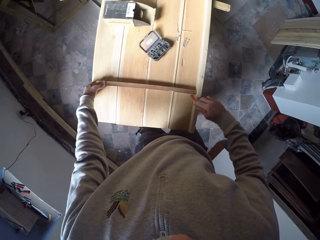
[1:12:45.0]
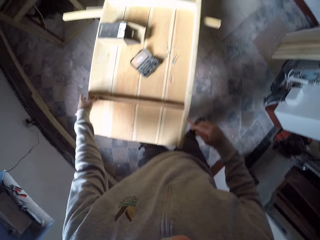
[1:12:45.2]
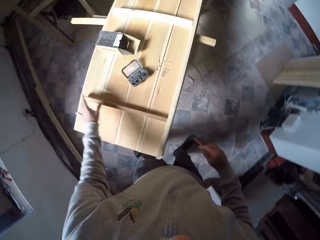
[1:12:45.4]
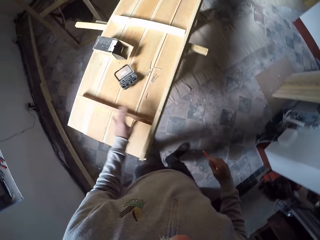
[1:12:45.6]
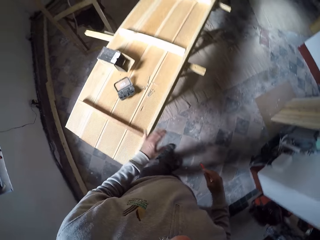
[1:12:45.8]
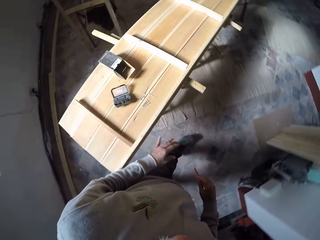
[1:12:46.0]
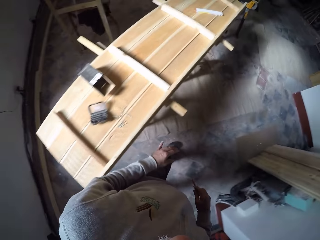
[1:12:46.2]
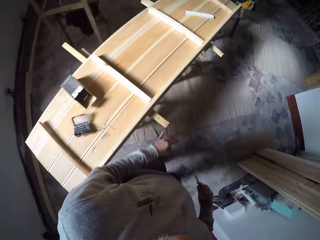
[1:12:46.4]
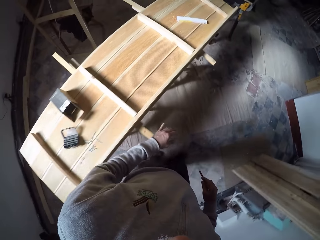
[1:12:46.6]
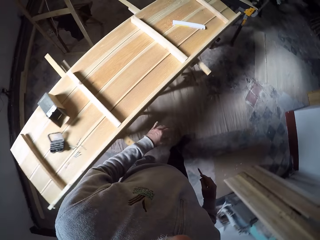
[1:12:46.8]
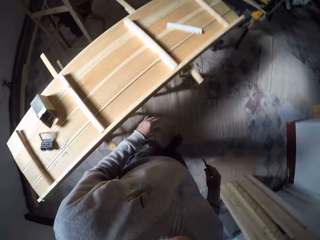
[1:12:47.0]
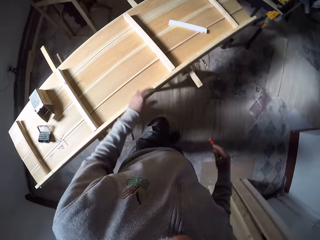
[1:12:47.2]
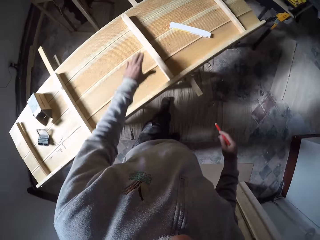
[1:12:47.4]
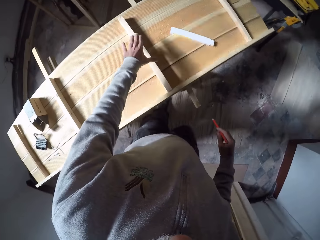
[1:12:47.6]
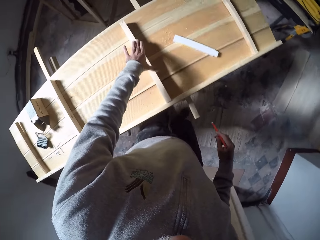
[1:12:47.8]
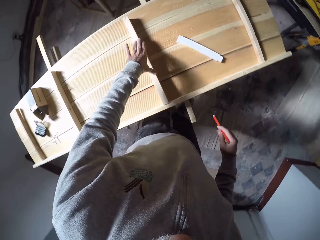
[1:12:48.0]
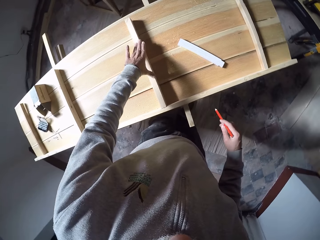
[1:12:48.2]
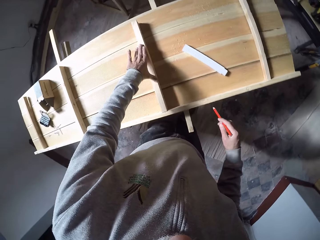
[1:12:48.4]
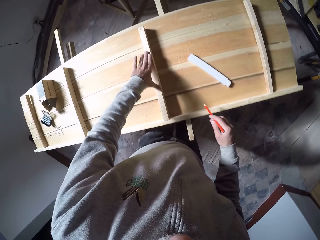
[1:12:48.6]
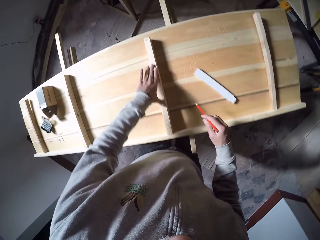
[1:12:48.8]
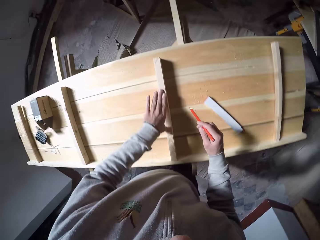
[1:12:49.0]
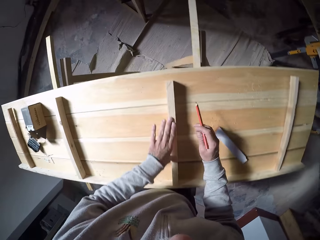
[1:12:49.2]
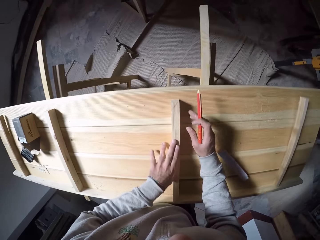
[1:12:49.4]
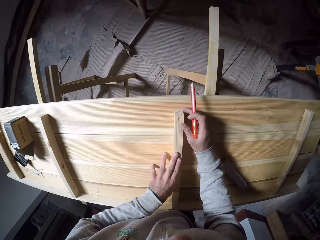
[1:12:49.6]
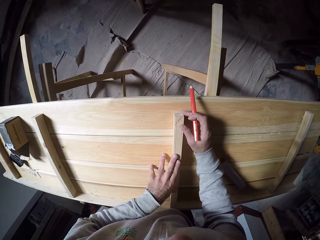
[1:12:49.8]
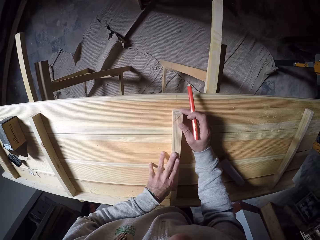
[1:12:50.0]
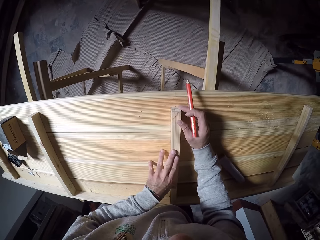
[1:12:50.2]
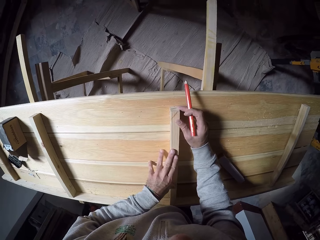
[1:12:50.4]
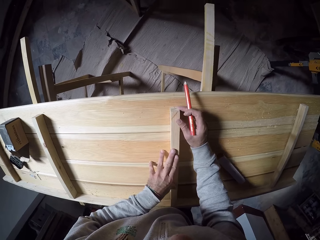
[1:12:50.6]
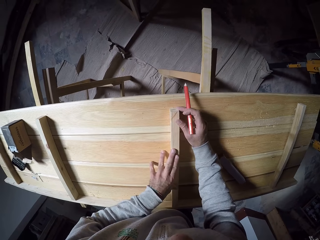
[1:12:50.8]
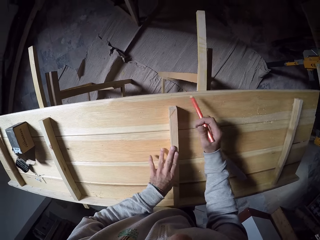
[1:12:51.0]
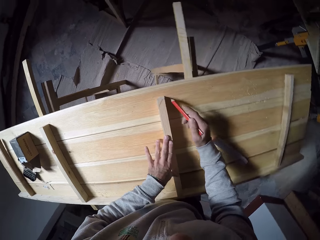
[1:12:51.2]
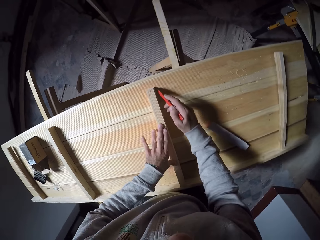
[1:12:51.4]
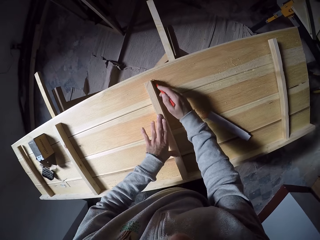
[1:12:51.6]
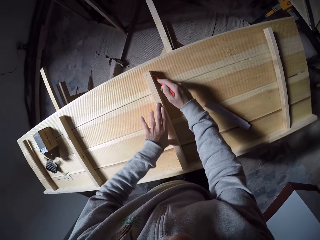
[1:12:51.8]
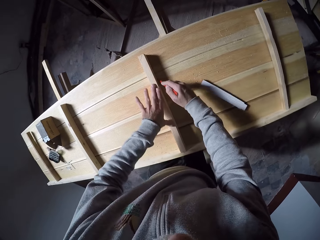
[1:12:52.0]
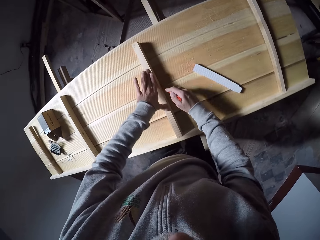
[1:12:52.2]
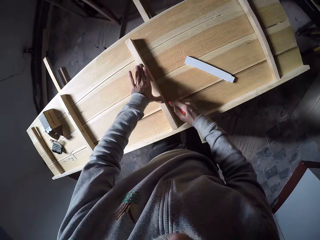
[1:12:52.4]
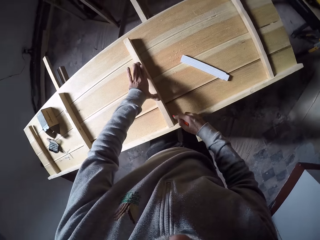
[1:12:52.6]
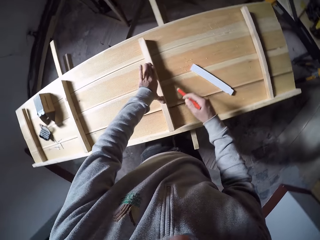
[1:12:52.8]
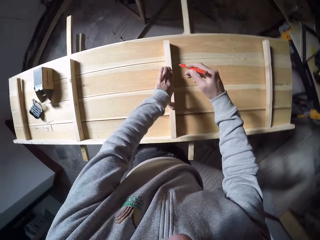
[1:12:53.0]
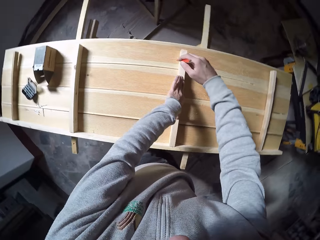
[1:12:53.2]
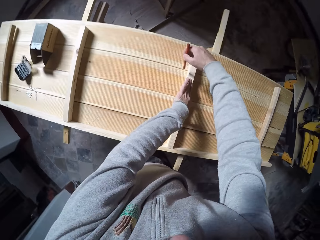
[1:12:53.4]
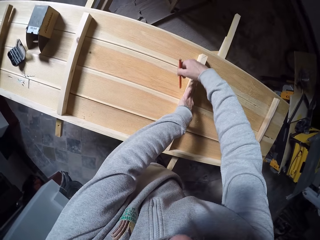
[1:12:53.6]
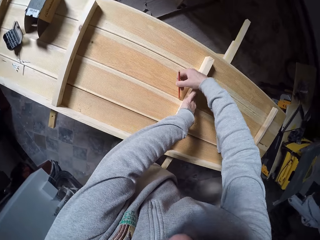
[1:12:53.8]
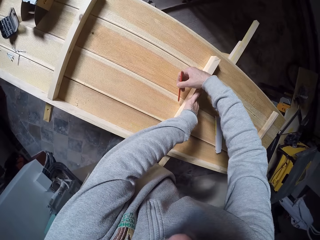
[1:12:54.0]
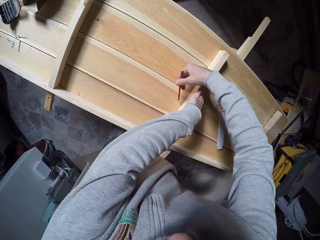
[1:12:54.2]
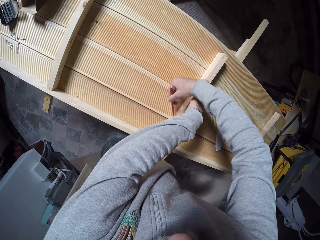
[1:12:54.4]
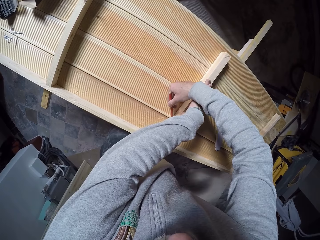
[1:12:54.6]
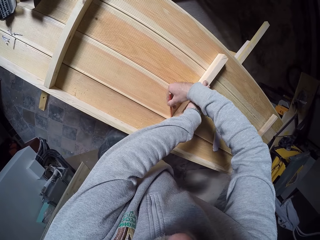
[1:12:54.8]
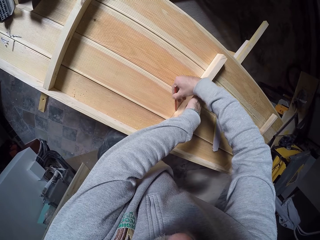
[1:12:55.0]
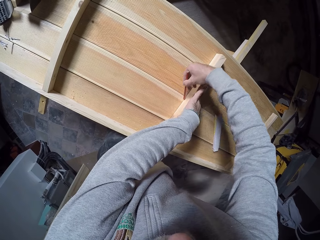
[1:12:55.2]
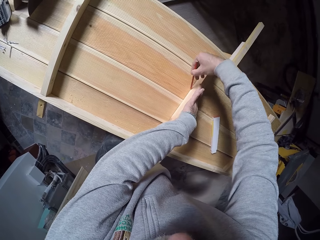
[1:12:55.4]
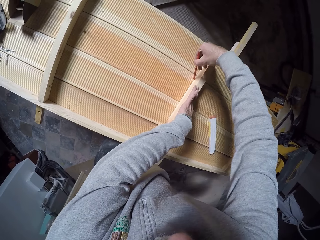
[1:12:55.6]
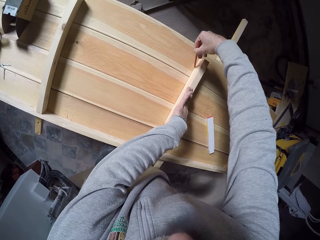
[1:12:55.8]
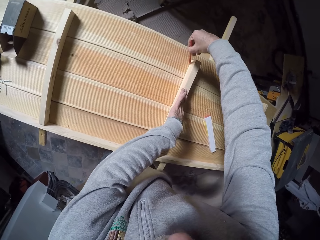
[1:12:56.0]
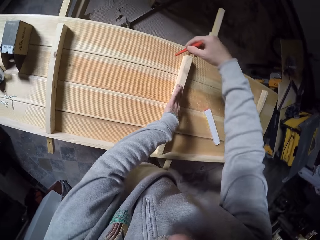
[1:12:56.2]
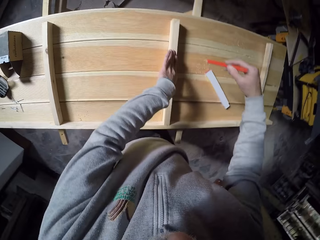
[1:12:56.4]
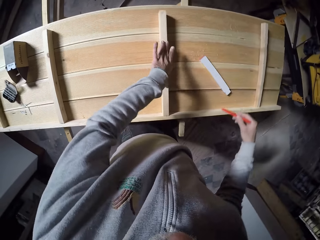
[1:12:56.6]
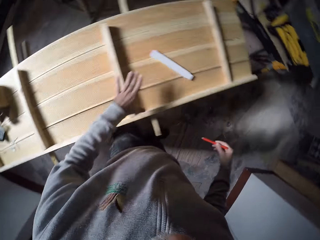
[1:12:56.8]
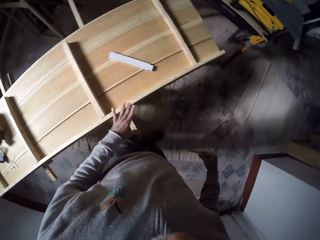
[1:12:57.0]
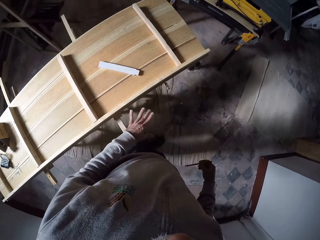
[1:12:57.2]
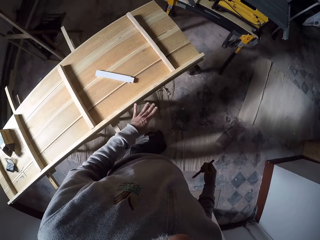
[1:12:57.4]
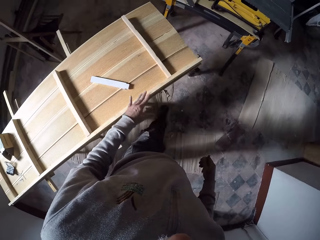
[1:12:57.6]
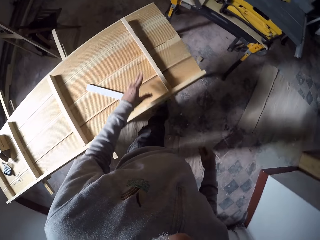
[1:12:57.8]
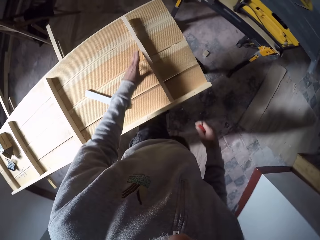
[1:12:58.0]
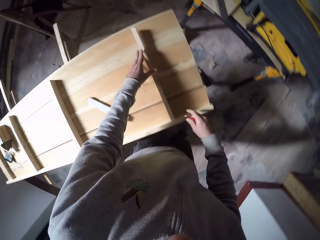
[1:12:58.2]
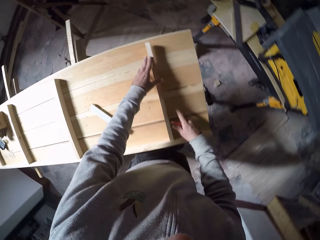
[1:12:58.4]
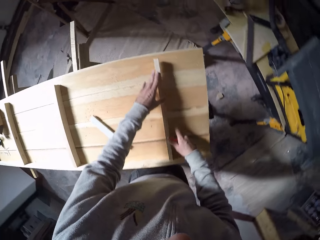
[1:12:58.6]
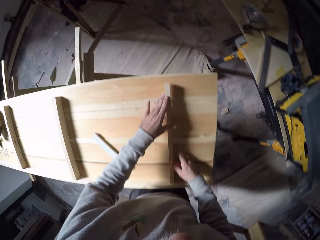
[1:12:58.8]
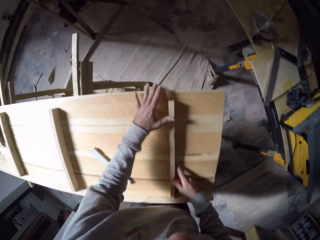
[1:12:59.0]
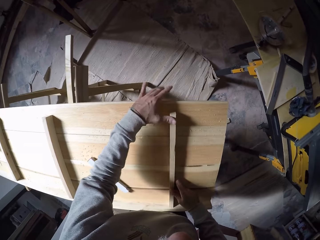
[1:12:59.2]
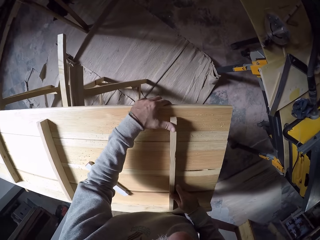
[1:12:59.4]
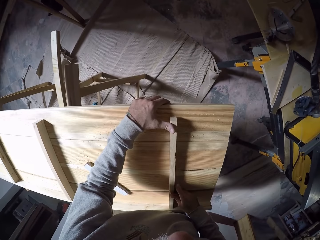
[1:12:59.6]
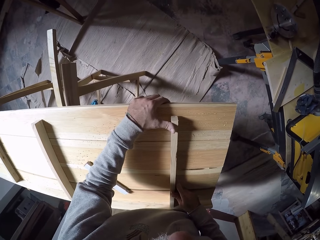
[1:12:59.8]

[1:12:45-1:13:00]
The camera wearer walks around the room. He holds the wood on the worktable with his left hand. He adjusts the wood on the worktable with his right hand. He puts a mark on the wood plank. He draws a line on the worktable with the pencil in his right hand. He walks around the room. He holds the wood on the worktable with his left hand.

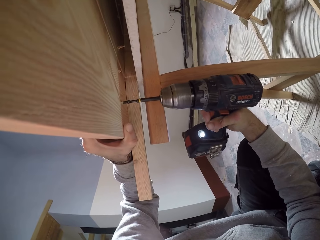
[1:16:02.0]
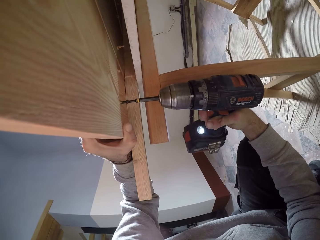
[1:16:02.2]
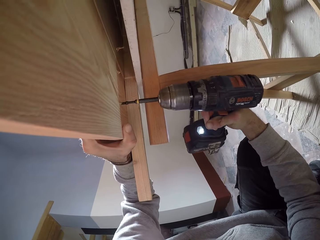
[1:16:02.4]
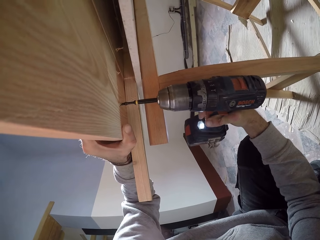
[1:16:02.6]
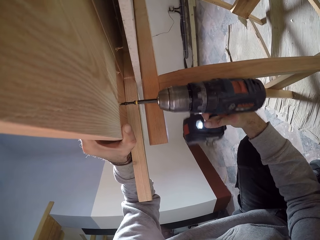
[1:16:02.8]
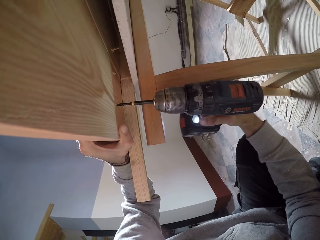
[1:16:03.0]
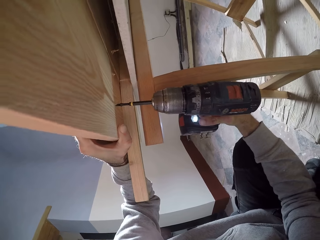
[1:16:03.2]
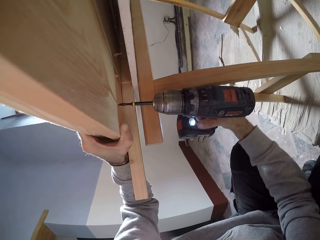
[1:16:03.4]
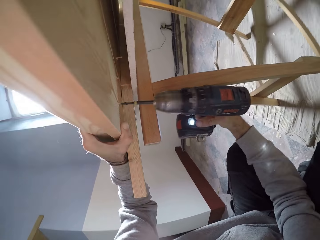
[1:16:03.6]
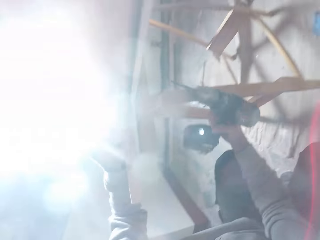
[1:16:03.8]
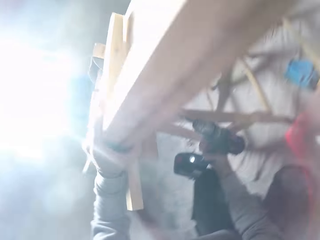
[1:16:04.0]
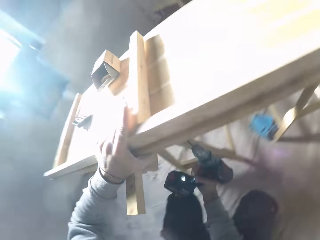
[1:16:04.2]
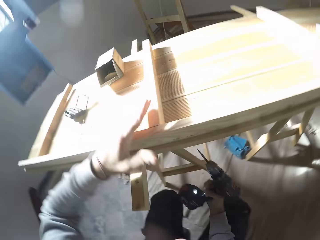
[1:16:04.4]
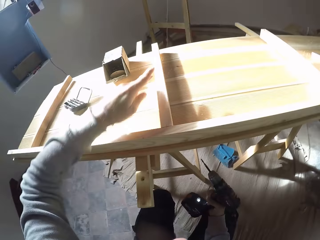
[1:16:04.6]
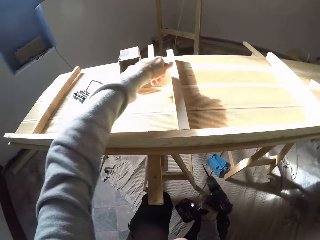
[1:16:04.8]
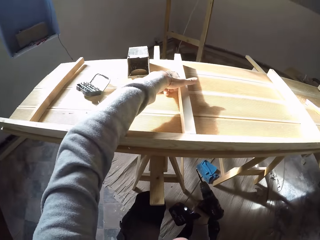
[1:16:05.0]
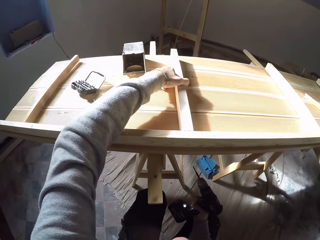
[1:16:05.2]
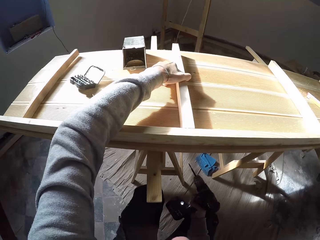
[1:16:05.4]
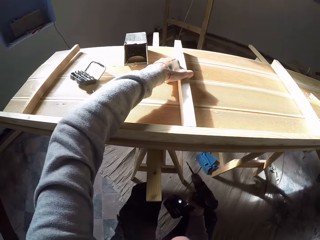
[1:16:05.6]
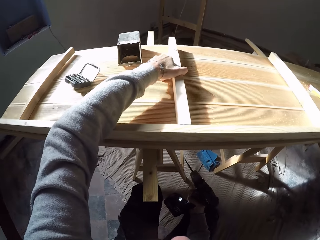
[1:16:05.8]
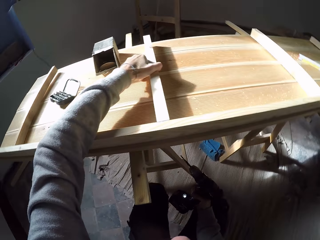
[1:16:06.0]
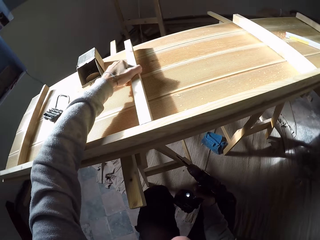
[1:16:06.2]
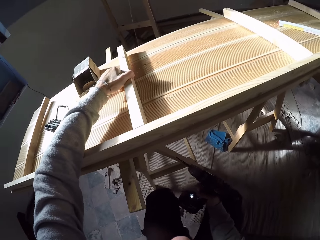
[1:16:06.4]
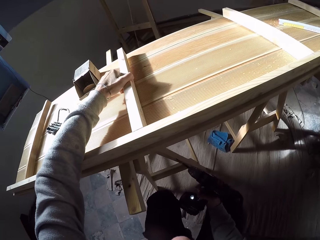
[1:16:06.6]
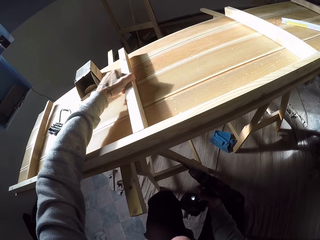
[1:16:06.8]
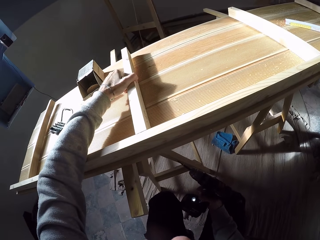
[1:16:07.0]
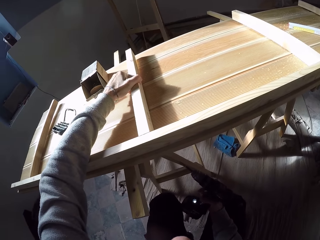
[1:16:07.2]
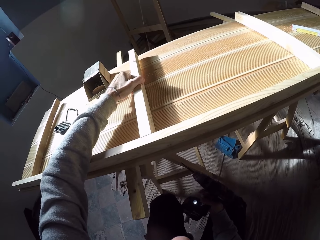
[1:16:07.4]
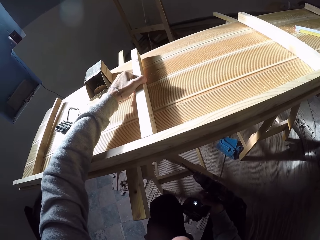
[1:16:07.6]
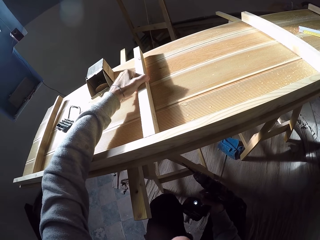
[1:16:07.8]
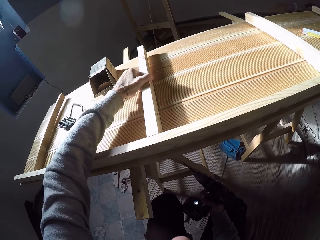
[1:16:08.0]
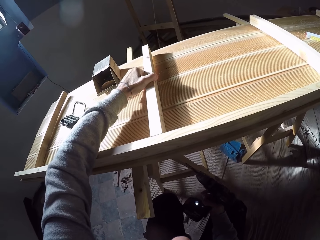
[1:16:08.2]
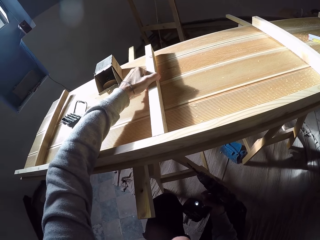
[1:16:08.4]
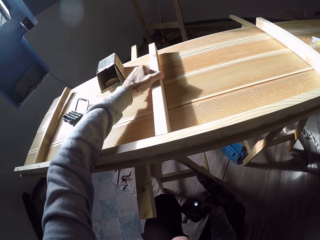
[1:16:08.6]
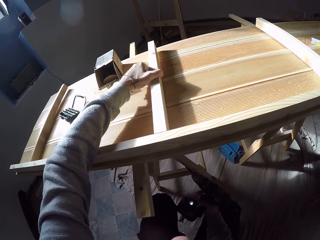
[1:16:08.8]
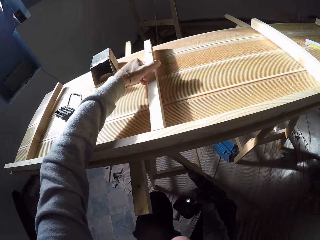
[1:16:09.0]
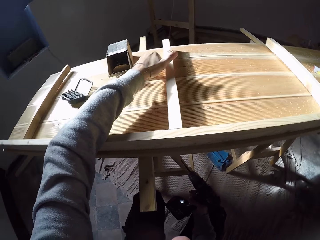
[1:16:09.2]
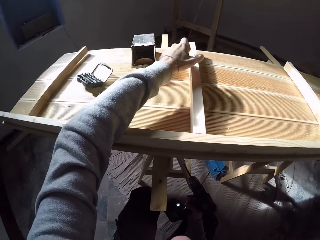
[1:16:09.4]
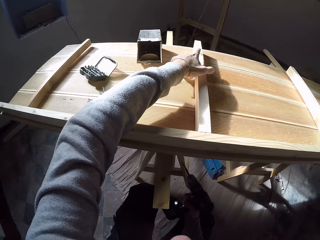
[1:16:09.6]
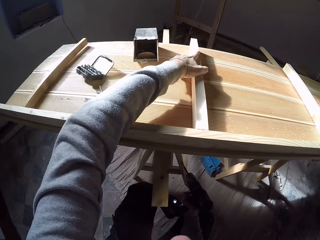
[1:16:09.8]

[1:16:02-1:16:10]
The camera wearer stretches from down the stand. He adjusts the wooden plank on the wooden structure with his left hand.
